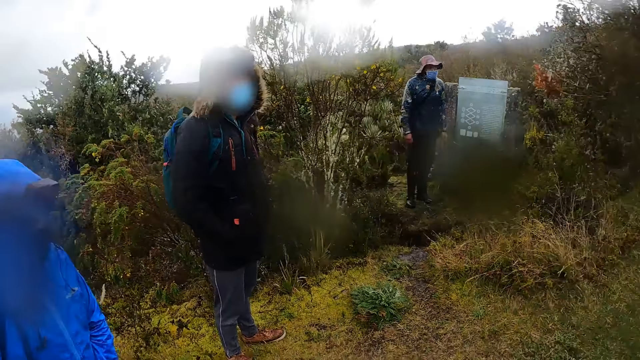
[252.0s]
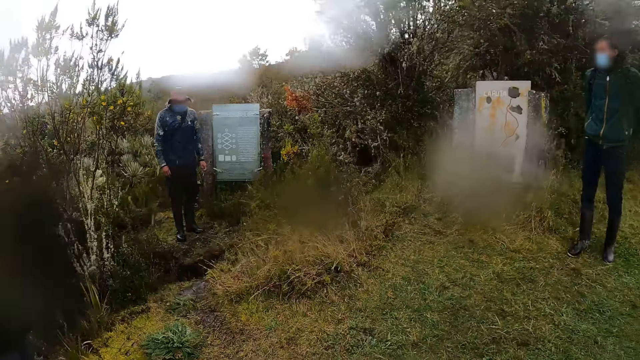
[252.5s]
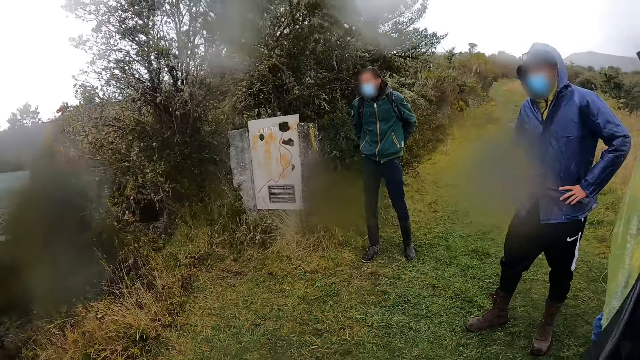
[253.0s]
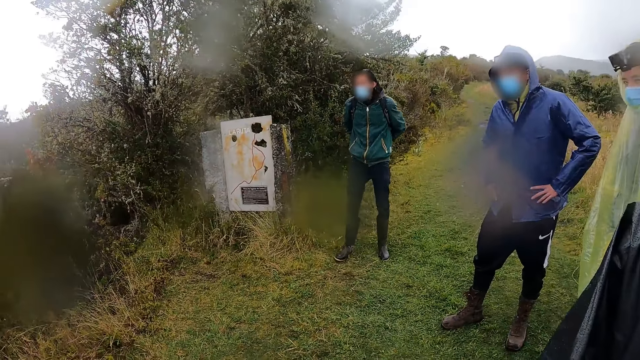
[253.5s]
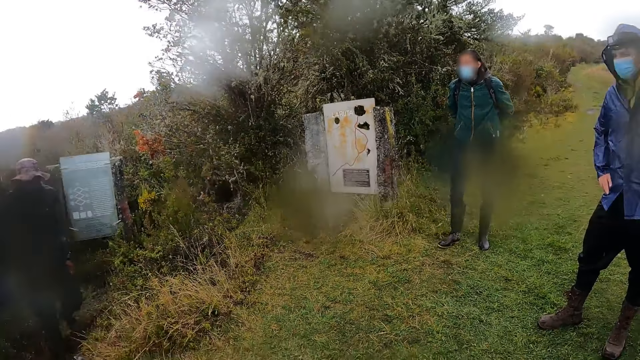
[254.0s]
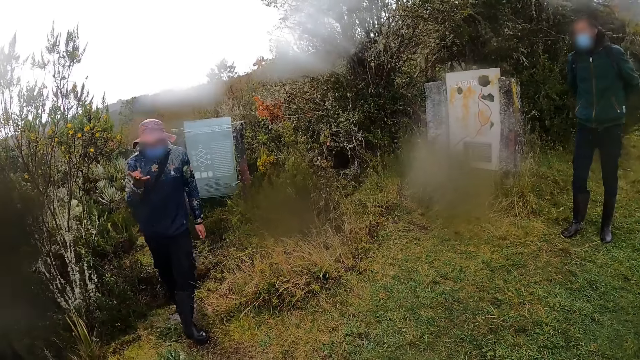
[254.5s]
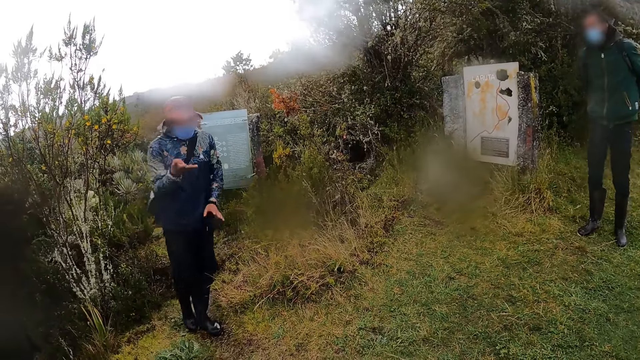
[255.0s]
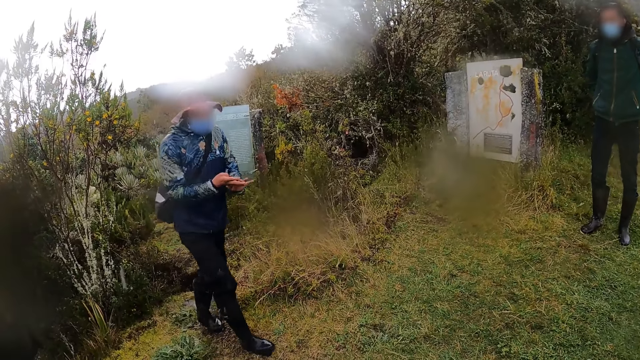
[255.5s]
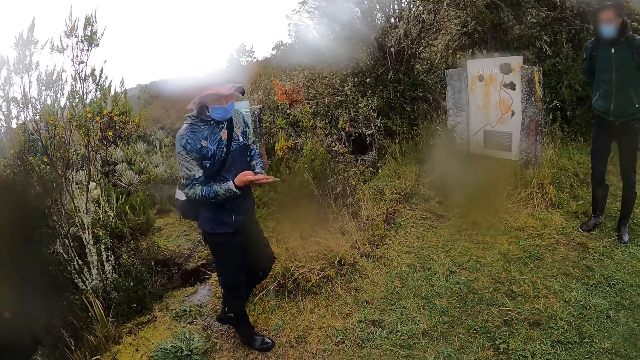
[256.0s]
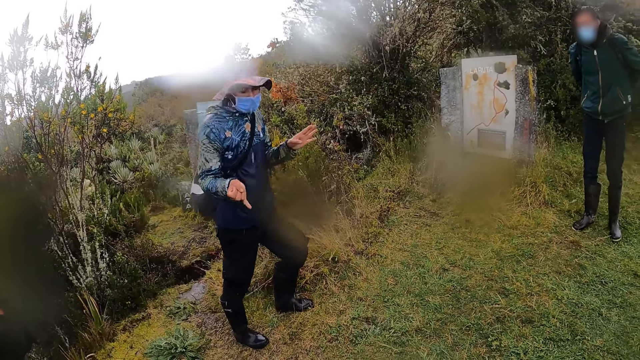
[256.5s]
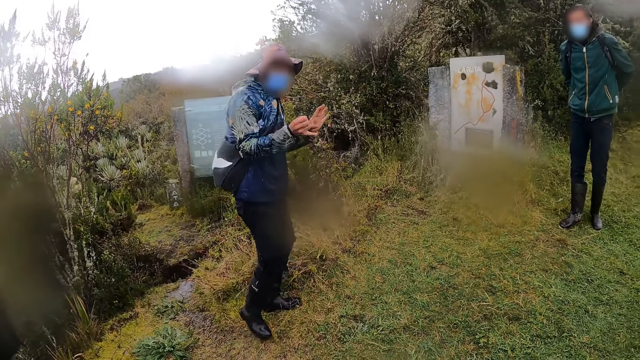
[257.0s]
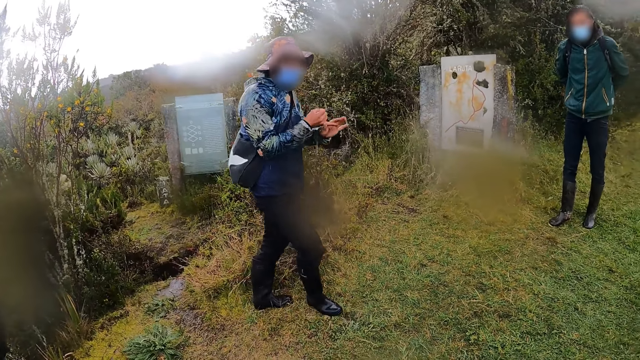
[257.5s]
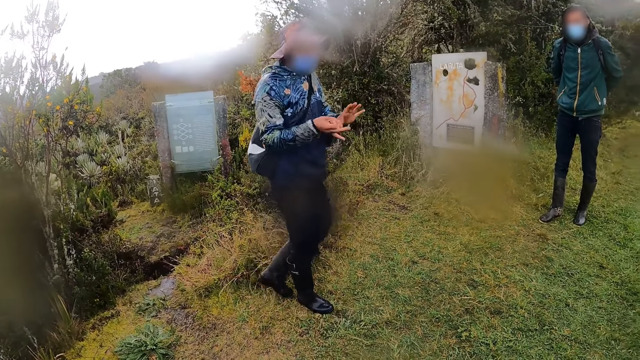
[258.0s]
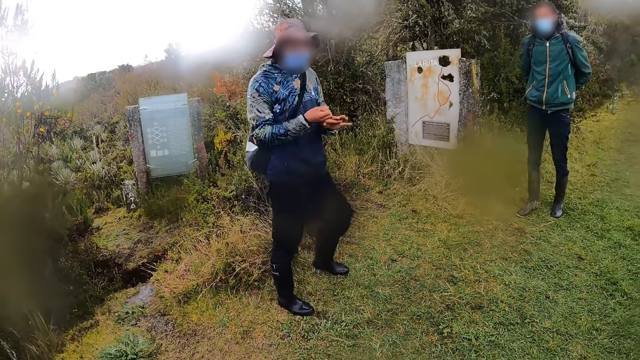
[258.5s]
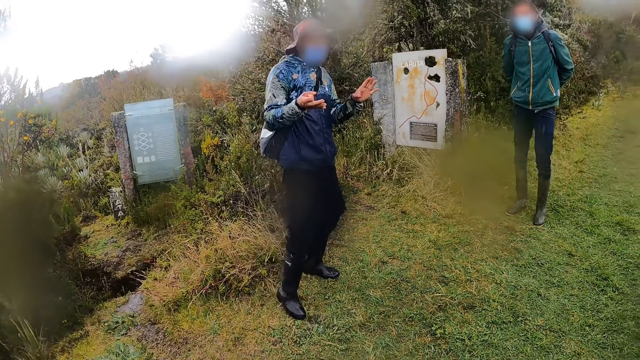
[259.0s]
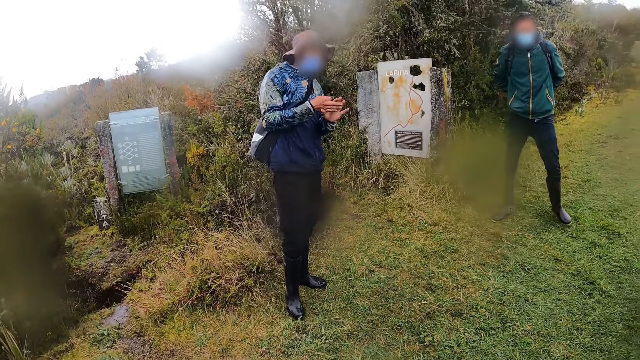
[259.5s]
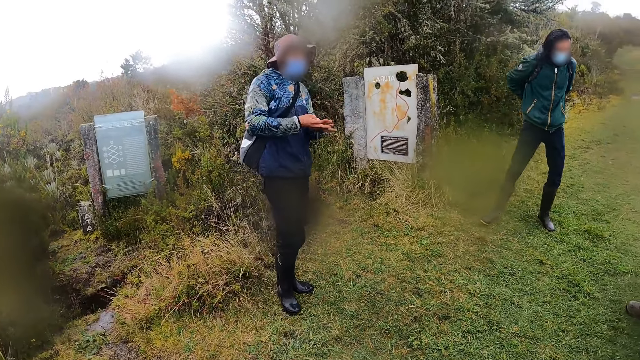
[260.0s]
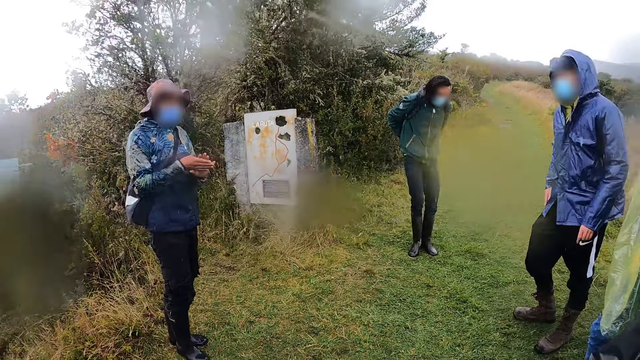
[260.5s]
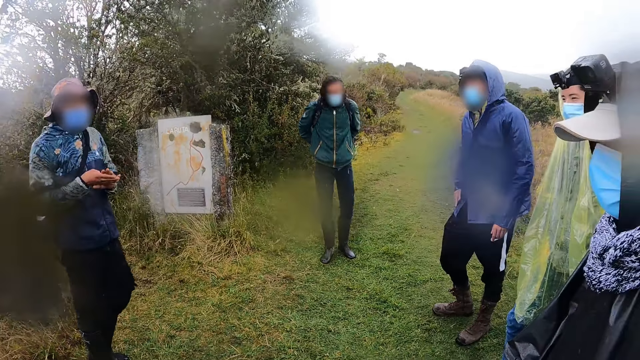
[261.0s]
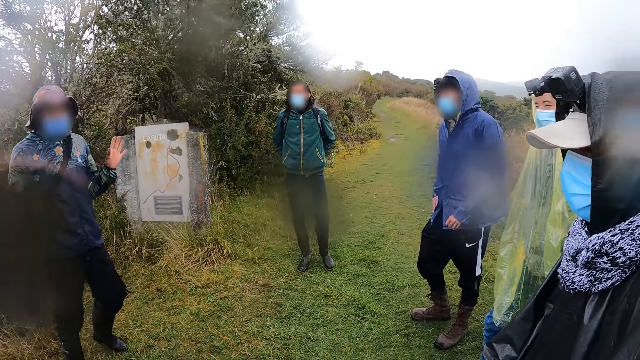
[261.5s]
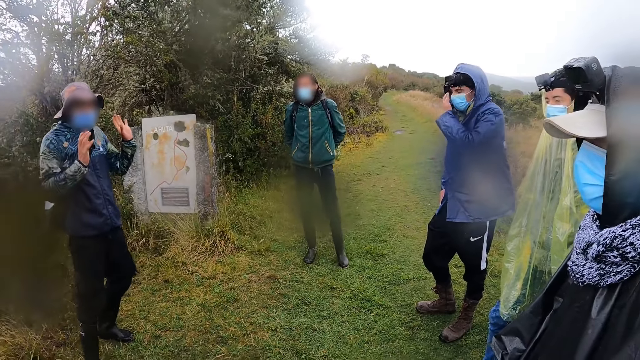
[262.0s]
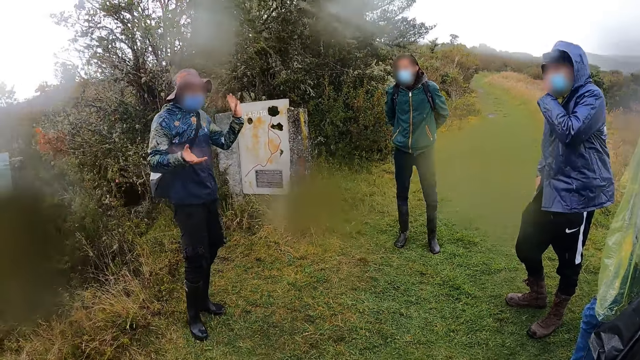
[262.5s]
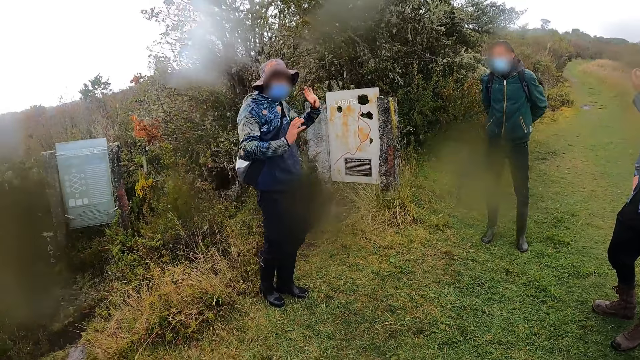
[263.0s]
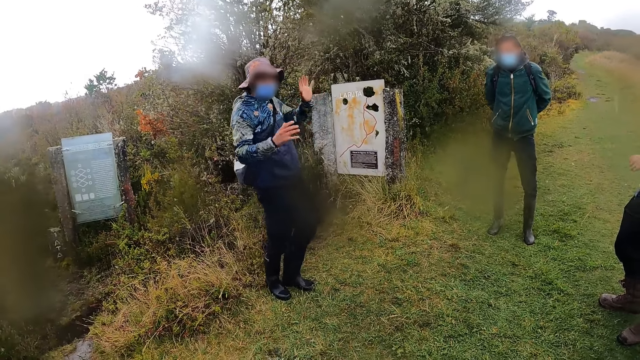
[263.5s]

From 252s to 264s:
The camera wearer looks around the people. The man converses with the group of people on the pathway. The man moves on the grass and makes gestures by hand.

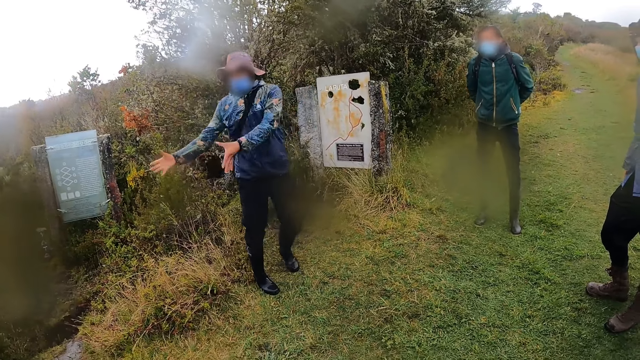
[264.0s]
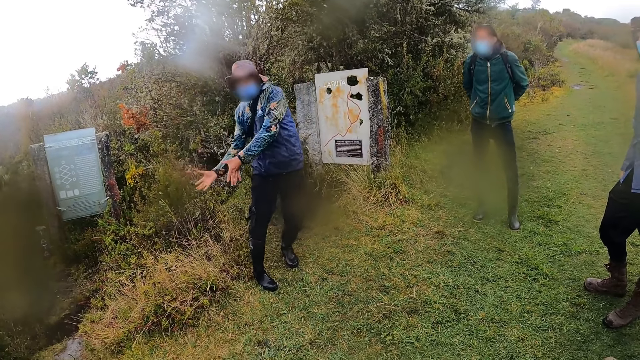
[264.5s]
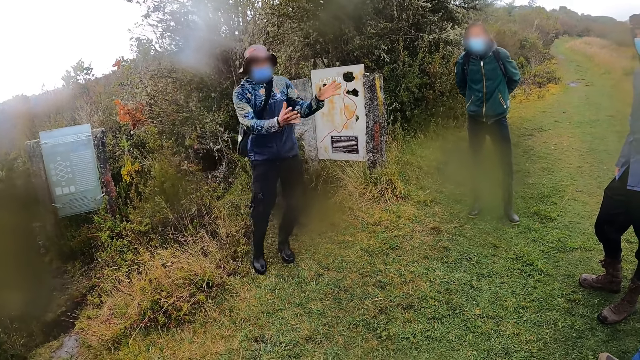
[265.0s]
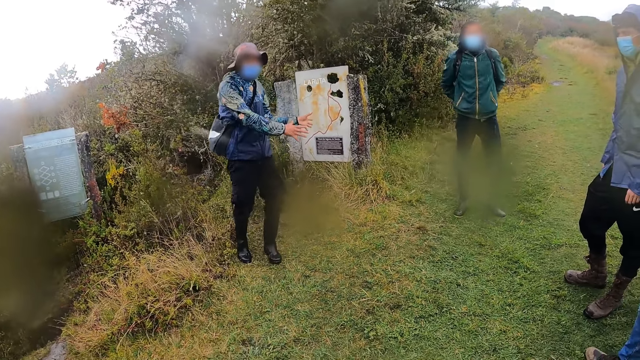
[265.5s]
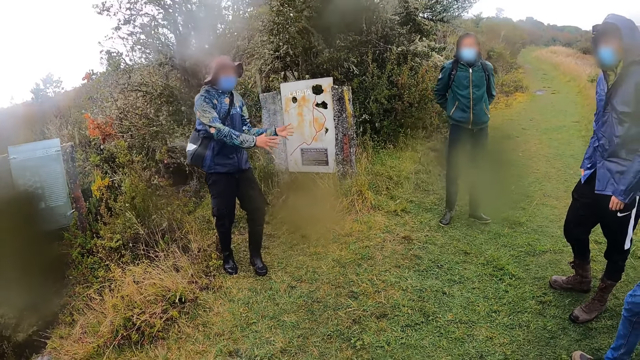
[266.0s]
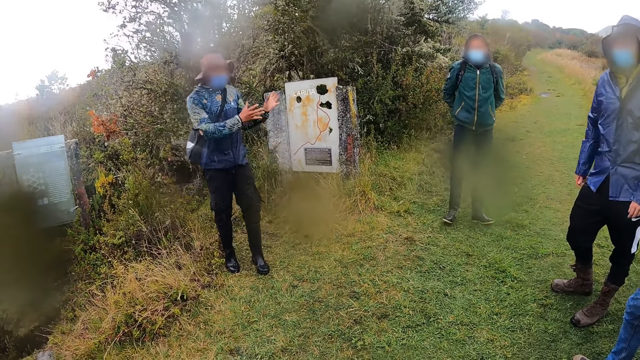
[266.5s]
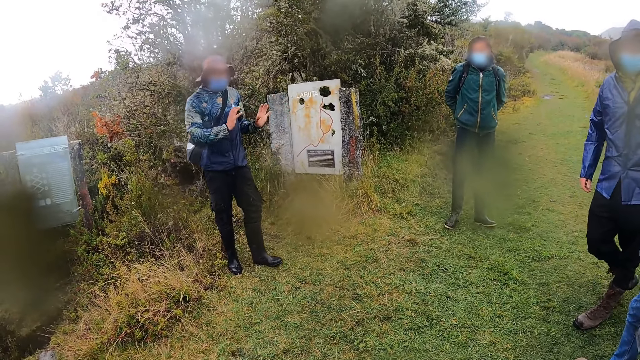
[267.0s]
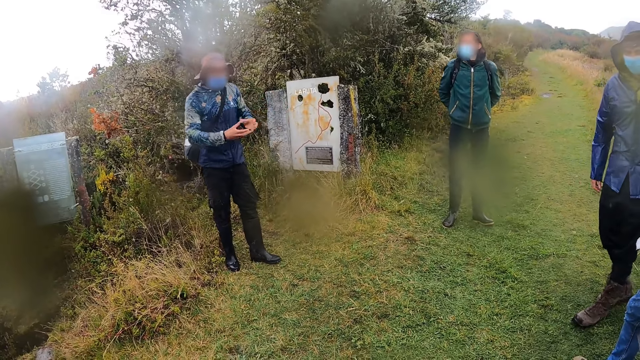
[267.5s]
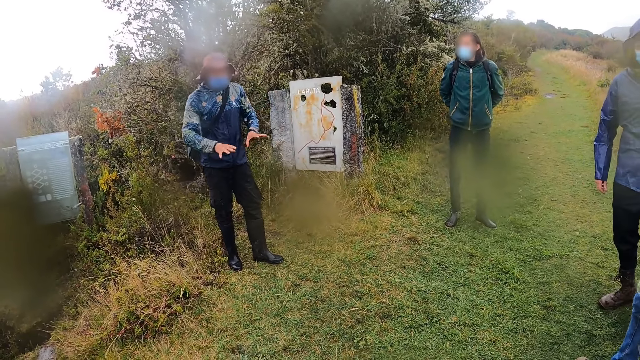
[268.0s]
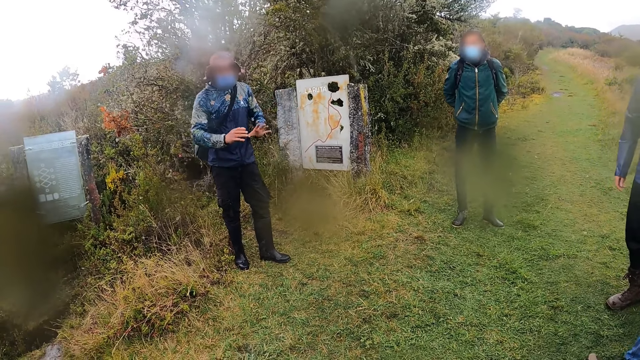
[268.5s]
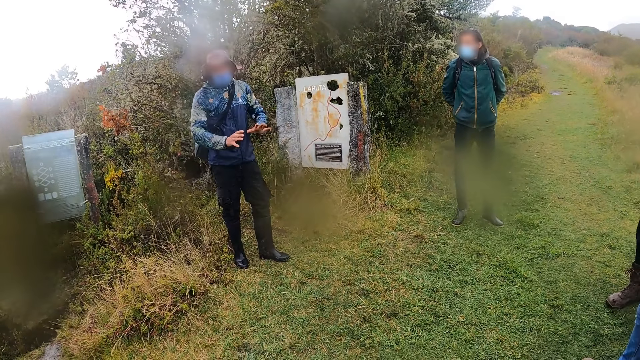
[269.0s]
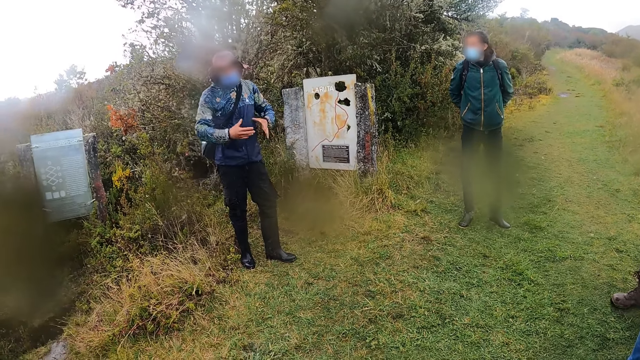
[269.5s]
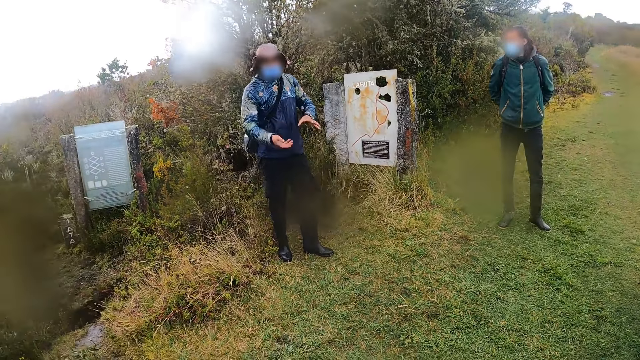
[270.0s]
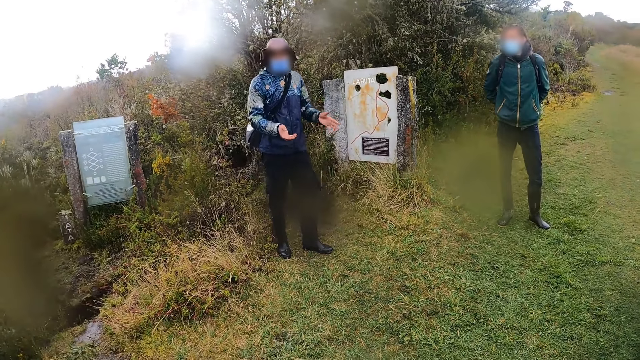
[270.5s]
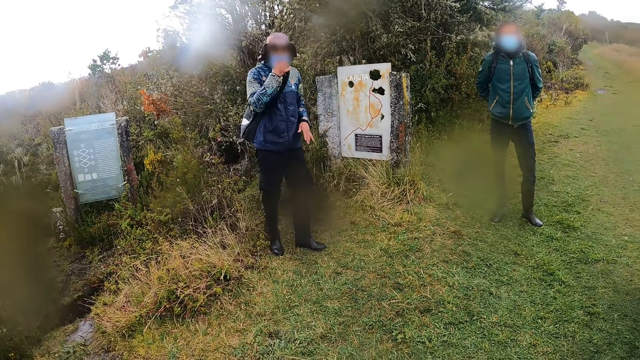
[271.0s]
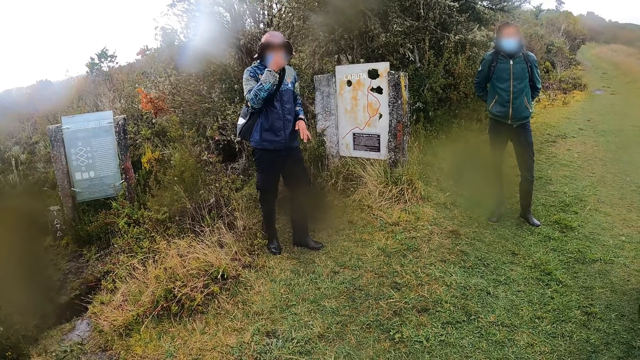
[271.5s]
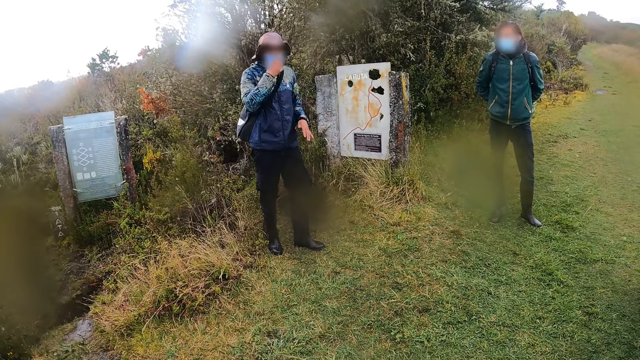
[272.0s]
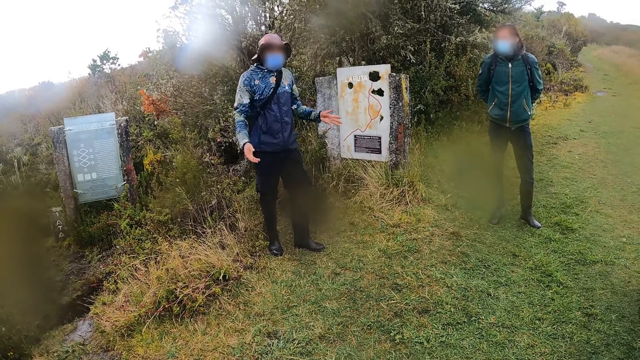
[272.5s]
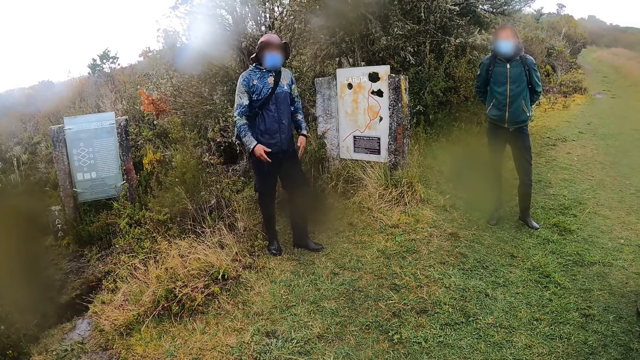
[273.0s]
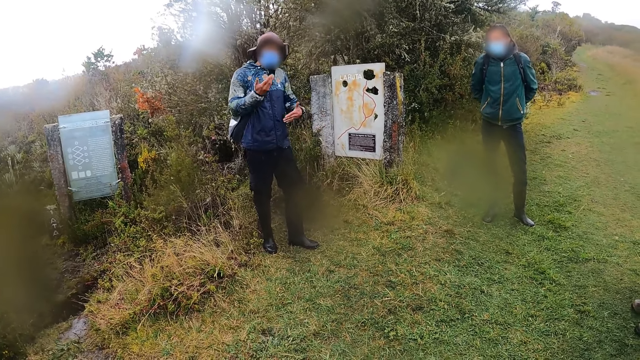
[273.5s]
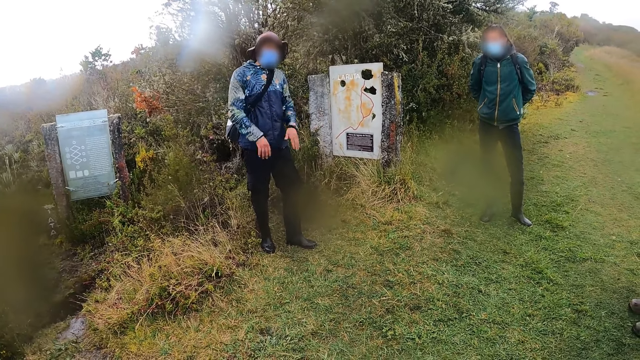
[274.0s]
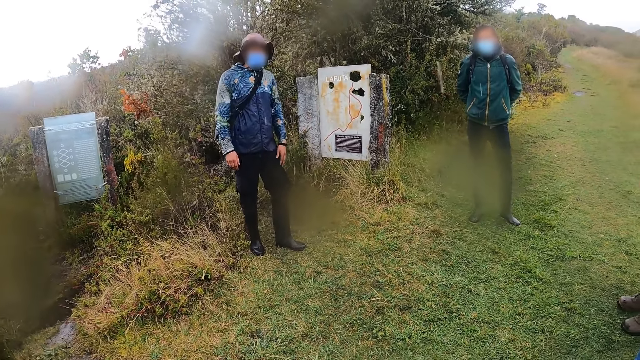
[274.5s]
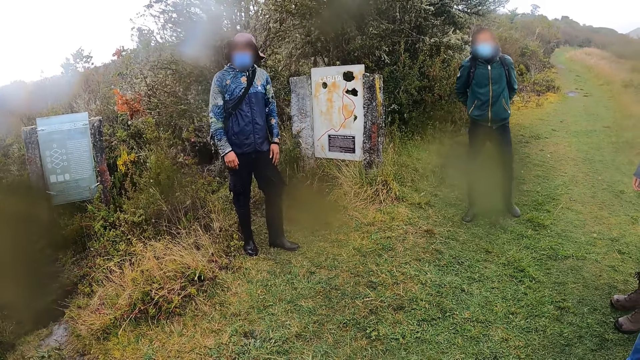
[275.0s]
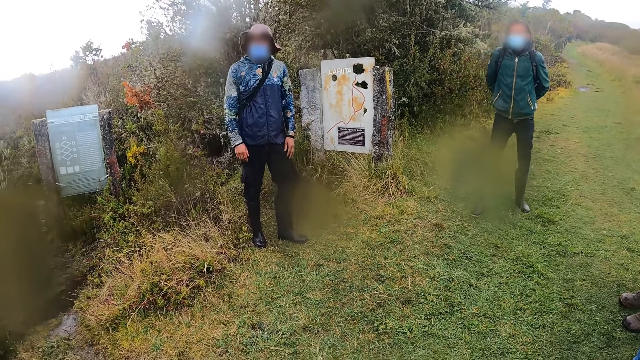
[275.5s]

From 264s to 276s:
A man adjusts his face mask. The man makes gestures by hand.
